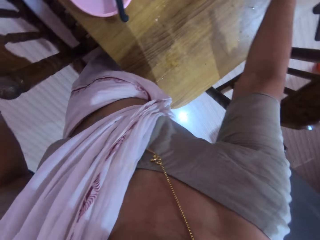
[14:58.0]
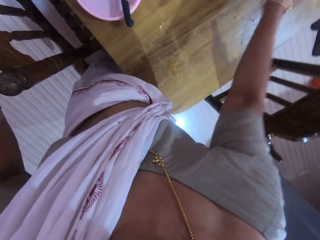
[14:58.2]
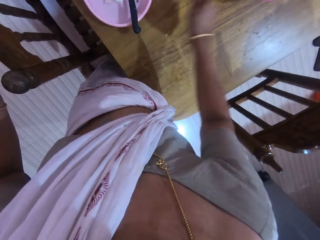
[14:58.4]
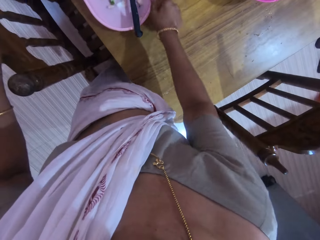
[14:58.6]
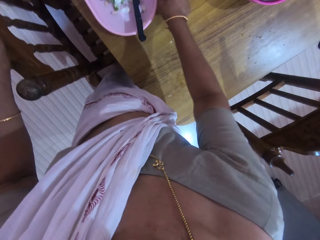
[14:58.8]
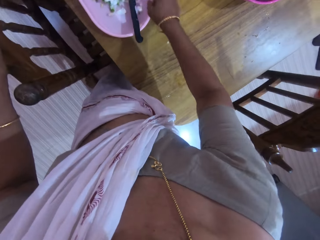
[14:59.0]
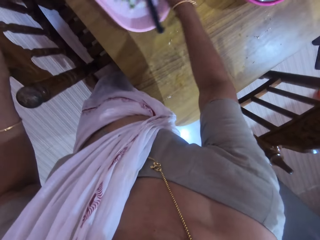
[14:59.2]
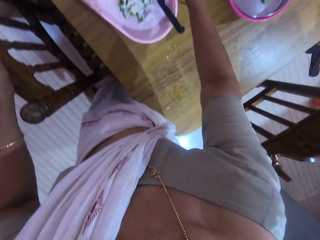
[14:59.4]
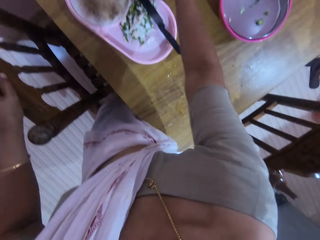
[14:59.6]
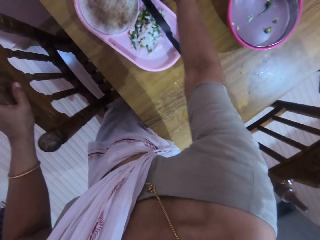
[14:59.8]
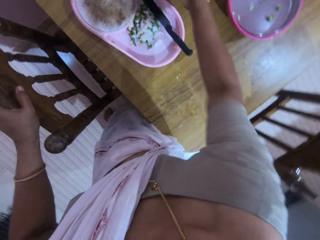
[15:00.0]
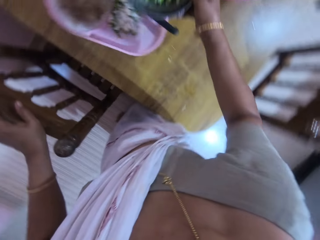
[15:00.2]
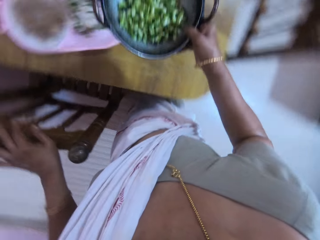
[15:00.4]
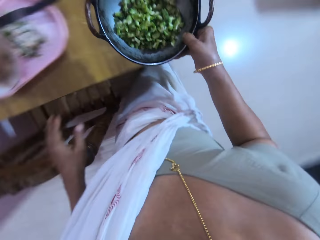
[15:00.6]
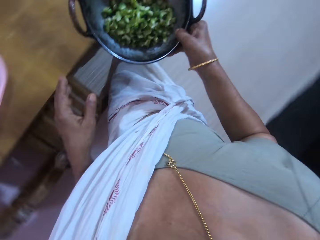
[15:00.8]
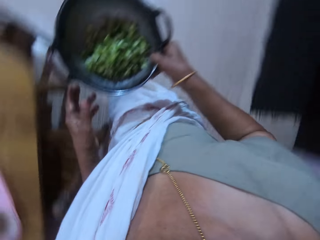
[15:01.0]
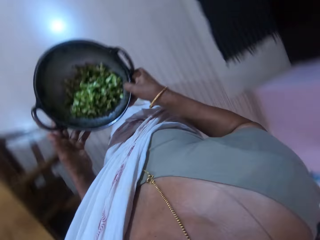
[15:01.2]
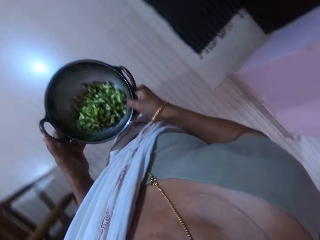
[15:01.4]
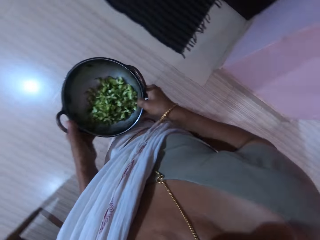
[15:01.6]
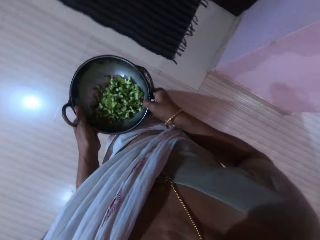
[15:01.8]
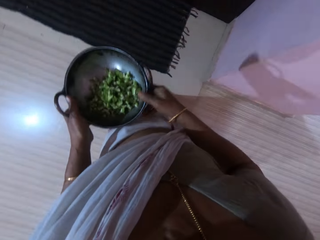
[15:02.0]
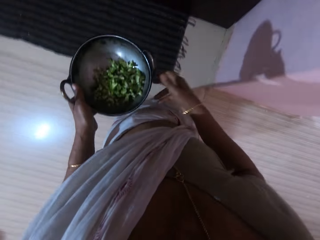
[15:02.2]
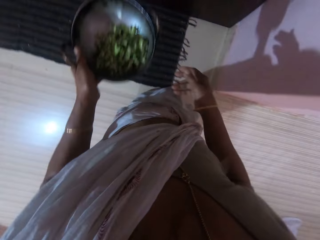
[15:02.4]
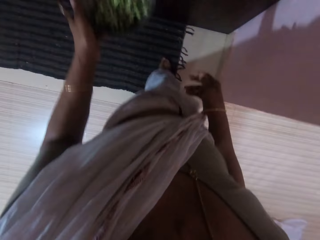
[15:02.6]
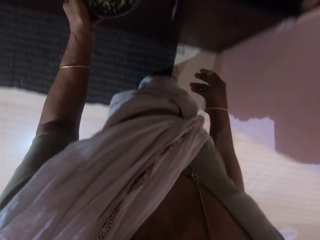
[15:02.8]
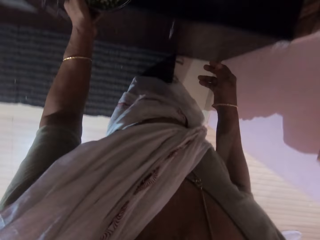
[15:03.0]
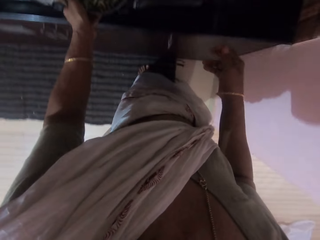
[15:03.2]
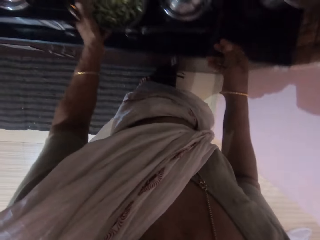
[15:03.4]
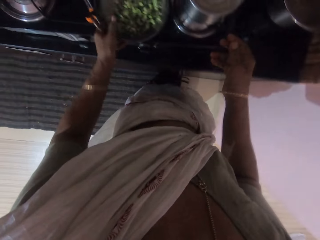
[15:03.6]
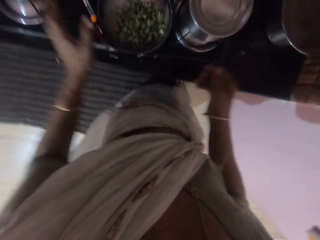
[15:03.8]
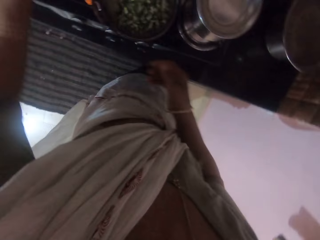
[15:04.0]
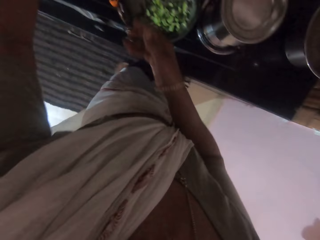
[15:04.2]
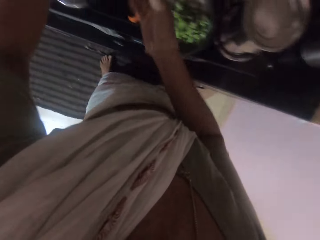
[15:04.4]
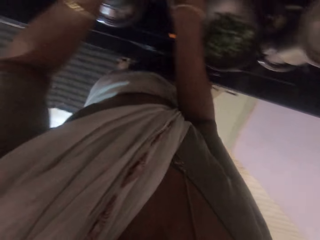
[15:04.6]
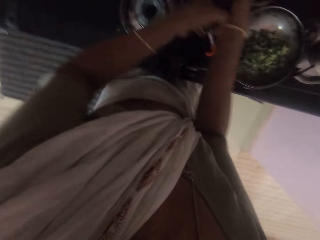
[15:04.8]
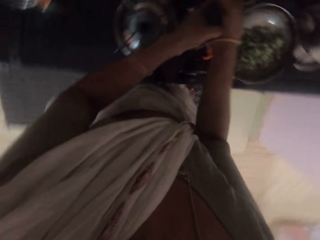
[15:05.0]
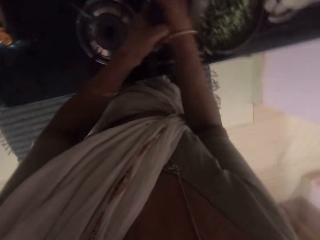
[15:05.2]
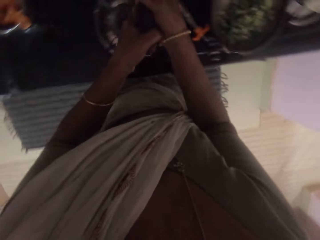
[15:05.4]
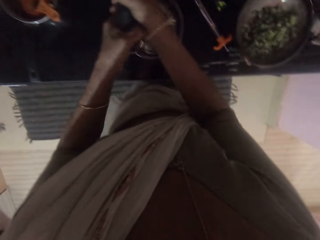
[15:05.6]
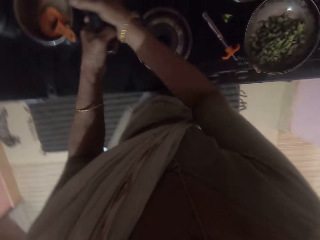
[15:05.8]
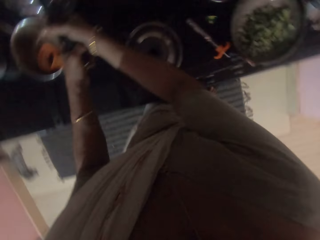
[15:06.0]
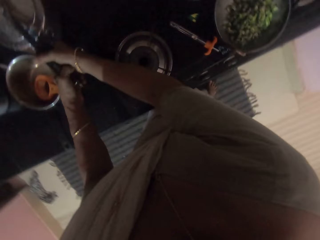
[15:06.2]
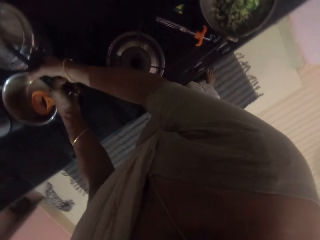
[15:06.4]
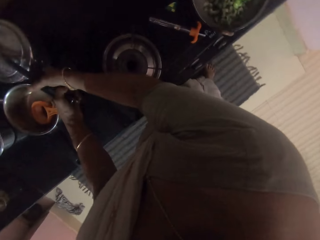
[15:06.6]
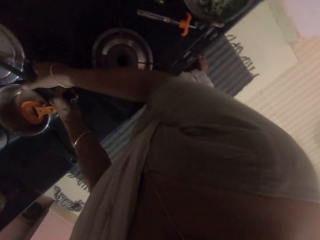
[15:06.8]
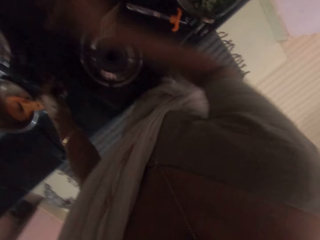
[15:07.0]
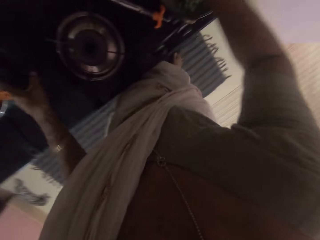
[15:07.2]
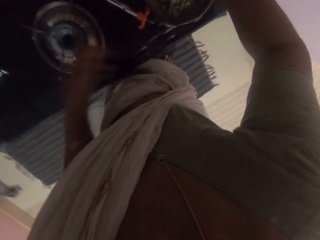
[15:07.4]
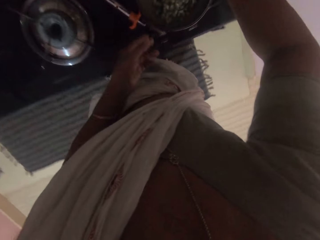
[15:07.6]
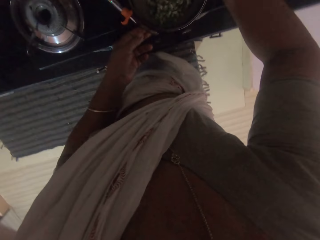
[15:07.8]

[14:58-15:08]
The camera wearer shifts a tray on the dining table with her right hand. She takes a pot of chopped vegetables from the dining table with her right hand. She takes the pot of chopped vegetables from her right hand with her left hand. She walks from the dining table to the countertop in the kitchen. She puts the pot of chopped vegetables on the countertop with her left hand. She takes a pressure pot from the countertop with both hands. She puts the pressure pot on the countertop with both hands.

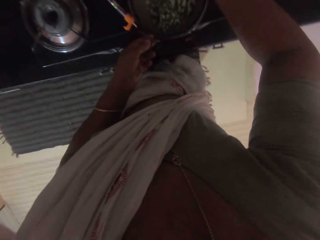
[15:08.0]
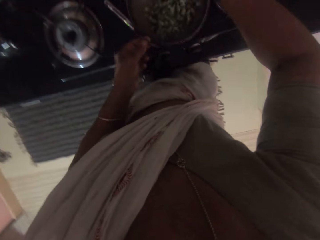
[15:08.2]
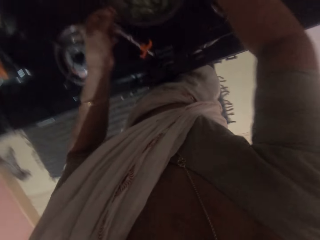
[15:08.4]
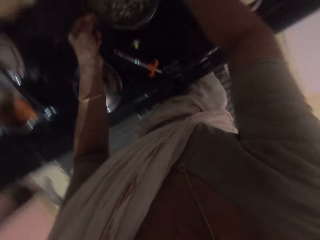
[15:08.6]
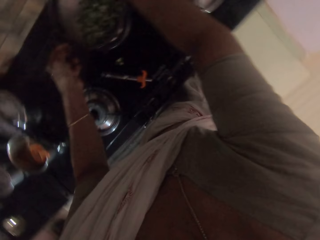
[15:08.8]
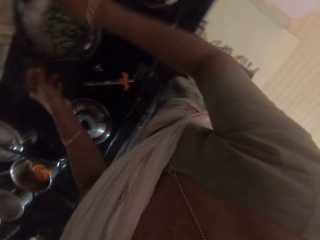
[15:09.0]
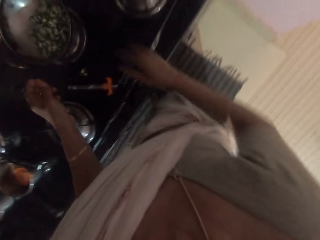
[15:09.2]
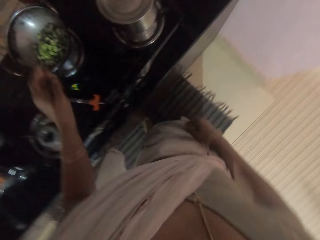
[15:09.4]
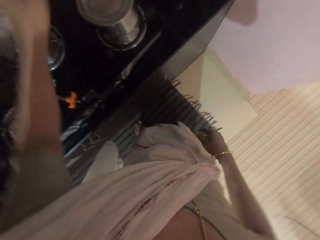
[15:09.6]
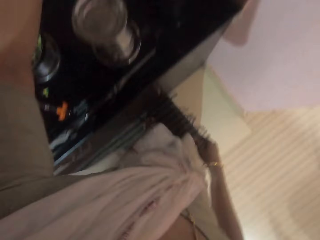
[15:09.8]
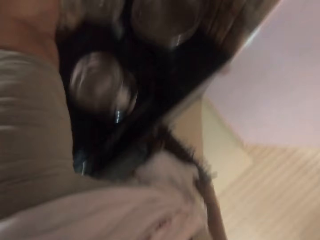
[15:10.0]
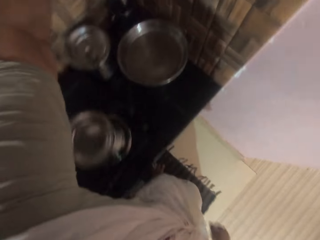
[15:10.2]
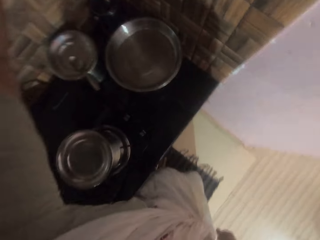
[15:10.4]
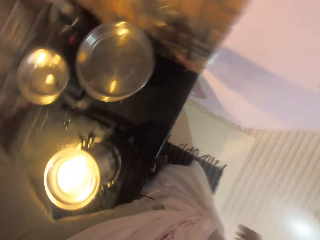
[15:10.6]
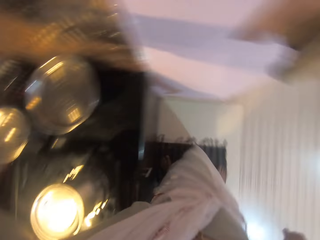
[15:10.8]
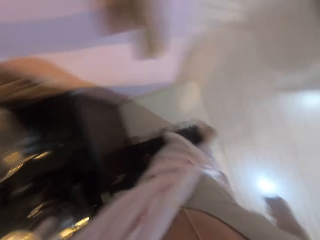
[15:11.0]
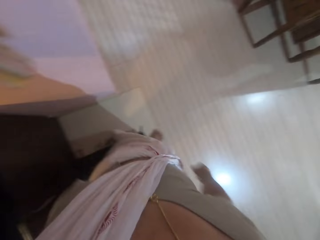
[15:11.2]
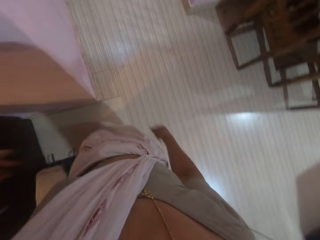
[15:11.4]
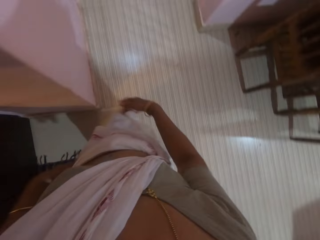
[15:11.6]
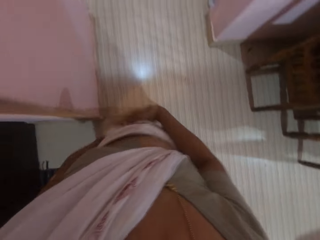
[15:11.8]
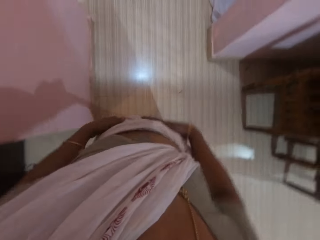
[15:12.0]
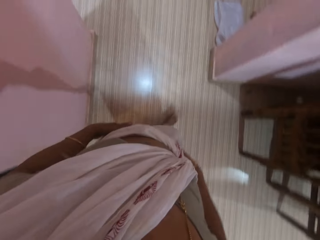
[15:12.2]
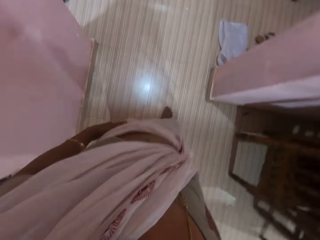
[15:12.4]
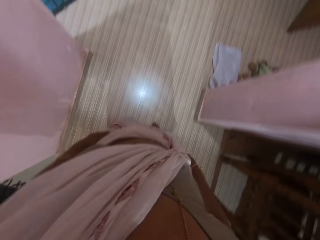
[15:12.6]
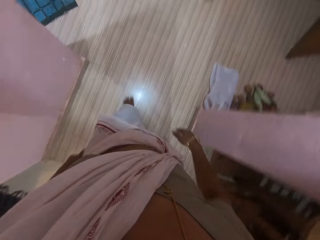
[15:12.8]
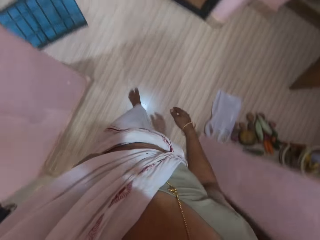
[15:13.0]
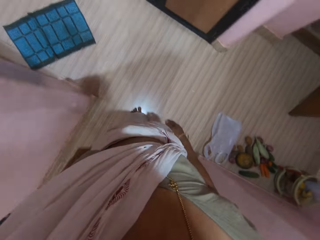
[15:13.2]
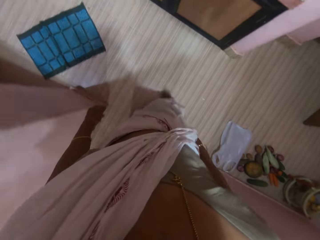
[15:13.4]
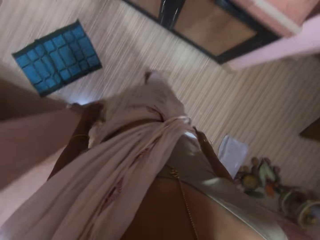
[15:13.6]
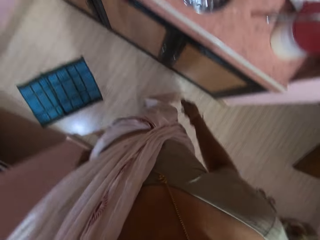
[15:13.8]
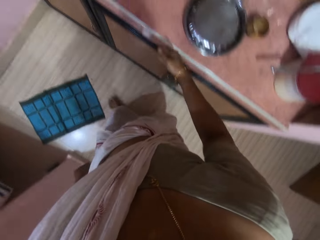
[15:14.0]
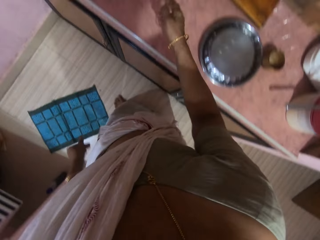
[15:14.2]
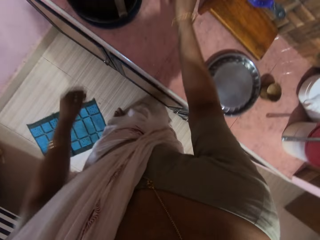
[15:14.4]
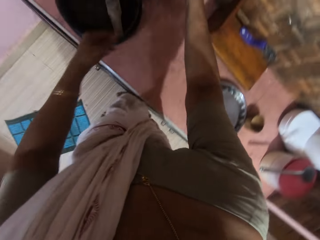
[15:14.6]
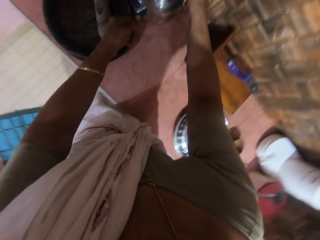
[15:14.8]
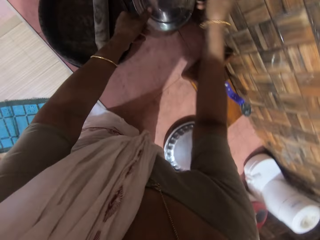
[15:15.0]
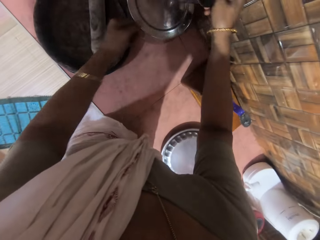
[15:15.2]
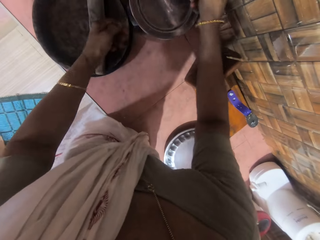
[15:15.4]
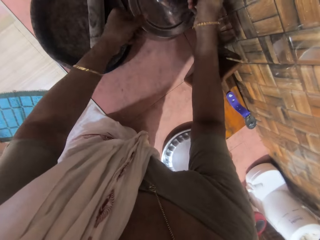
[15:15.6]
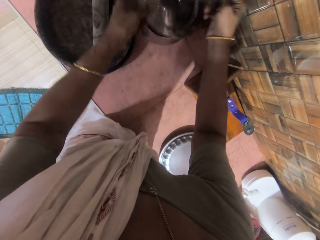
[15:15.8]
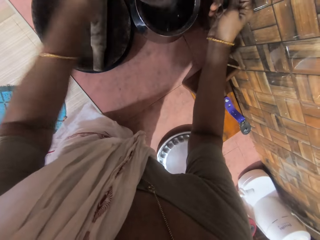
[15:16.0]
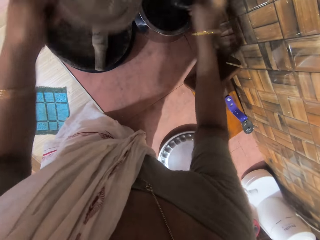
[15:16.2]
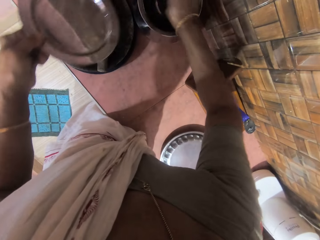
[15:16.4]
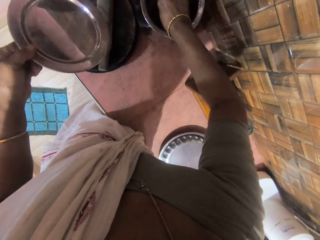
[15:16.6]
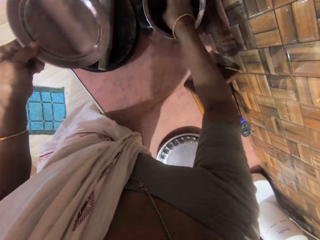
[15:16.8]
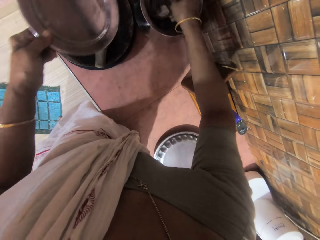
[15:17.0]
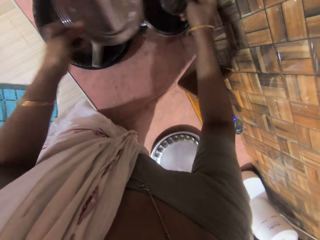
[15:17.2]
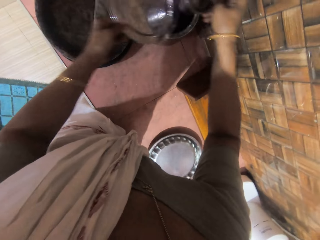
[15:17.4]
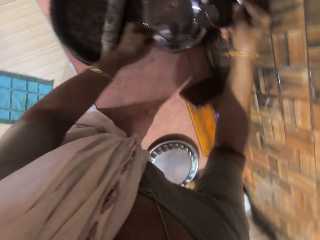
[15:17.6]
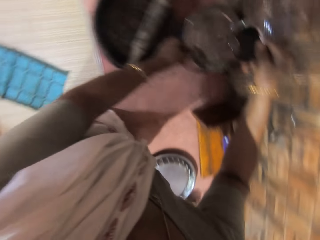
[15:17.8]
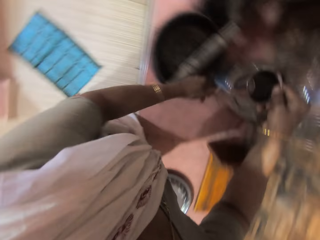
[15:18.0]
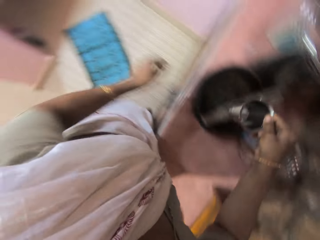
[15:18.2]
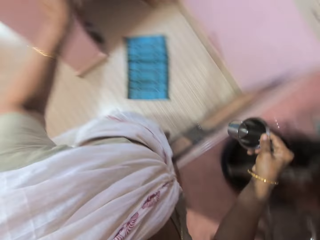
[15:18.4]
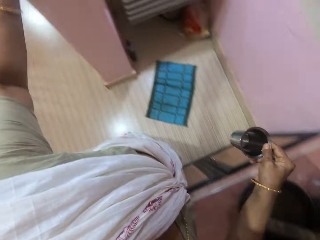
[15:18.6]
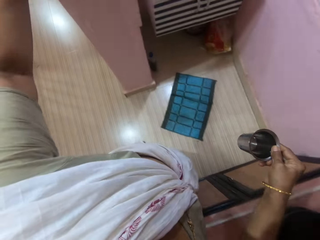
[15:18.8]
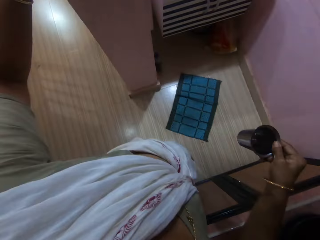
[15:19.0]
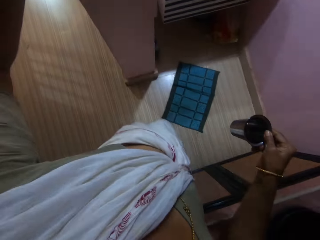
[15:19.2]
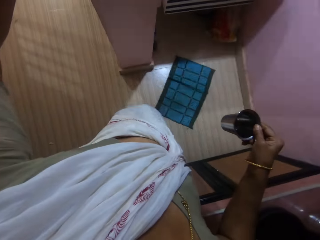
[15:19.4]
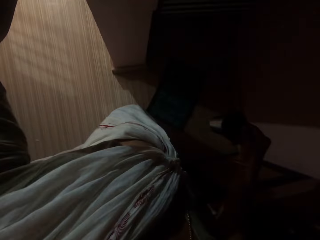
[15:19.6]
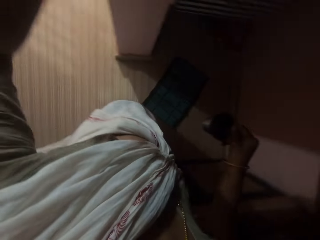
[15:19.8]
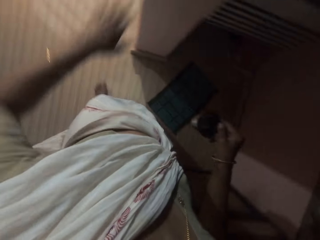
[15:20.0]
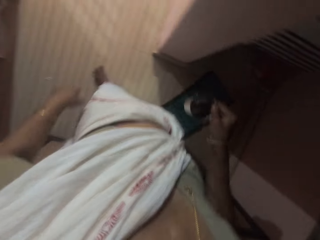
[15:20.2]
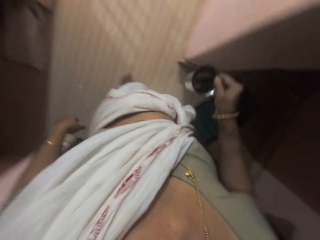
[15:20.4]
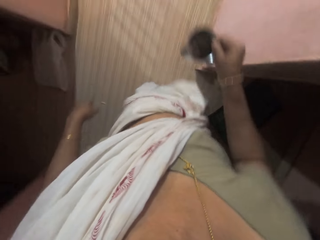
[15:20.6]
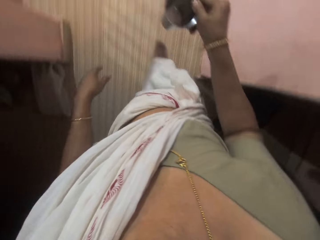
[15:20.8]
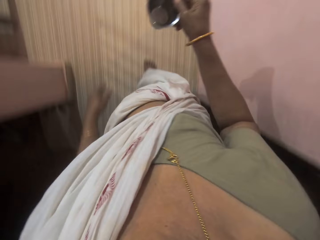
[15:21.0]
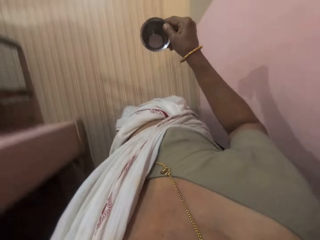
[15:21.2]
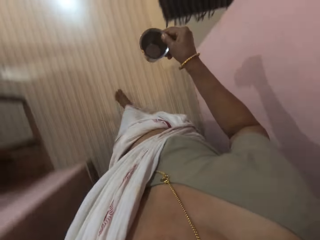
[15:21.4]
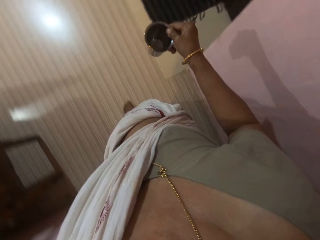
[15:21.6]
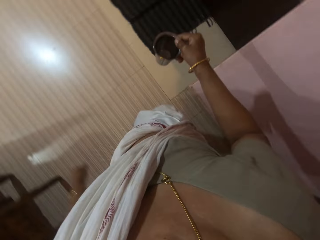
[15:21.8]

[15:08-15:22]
The camera wearer takes the pot of chopped vegetables from the countertop with both hands. She puts the pot of chopped vegetables on a cooker with both hands. She turns on a light above the countertop with her left hand. She walks from the countertop to another countertop. She picks a cup from the countertop with her right hand. She touches the pot on top of the cabinet. She lifts the cover of a pot on the countertop with her left hand. She collects water from the pot on the countertop with the cup in her right hand. She places the cover over the pot on the countertop with her left hand. She switches off the light with a light switch on the wall with her left hand. She walks to the cooker from the countertop.
